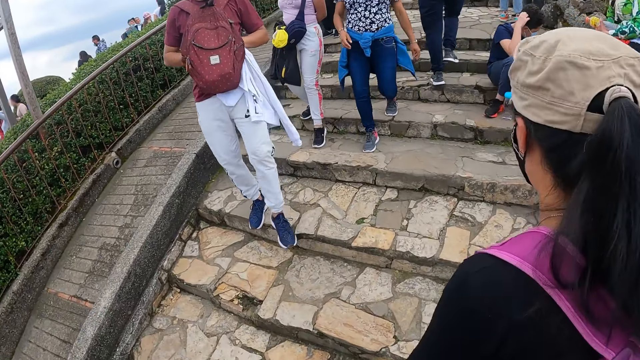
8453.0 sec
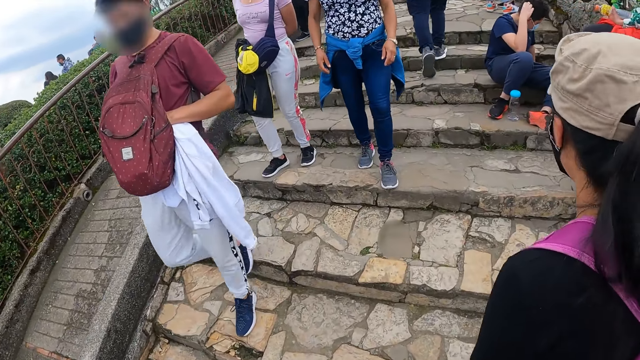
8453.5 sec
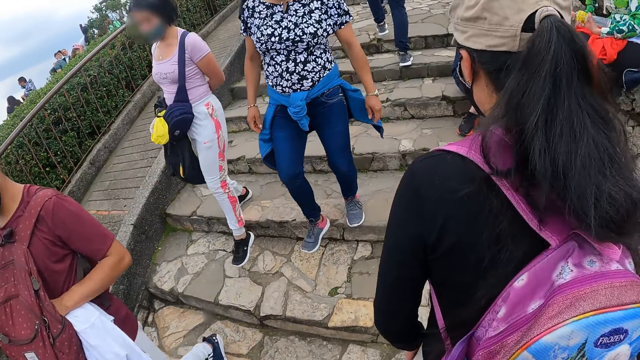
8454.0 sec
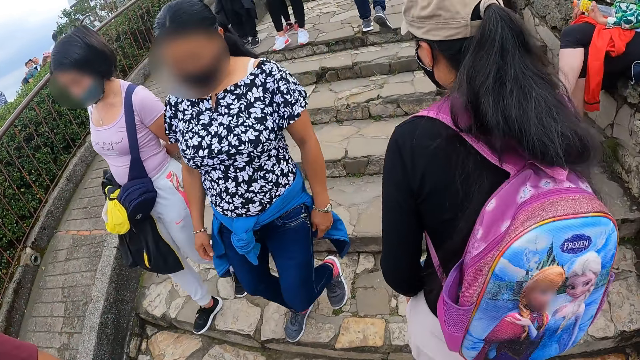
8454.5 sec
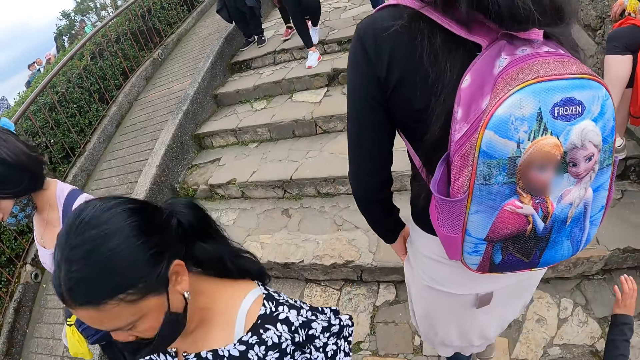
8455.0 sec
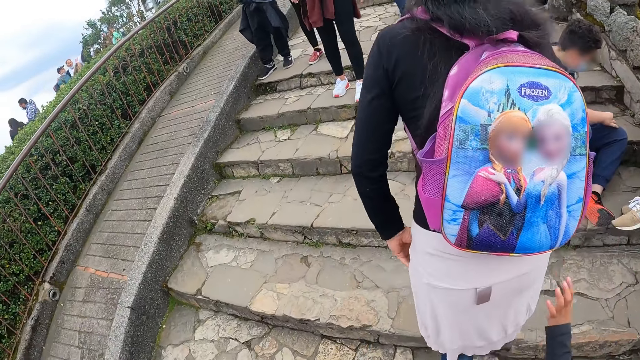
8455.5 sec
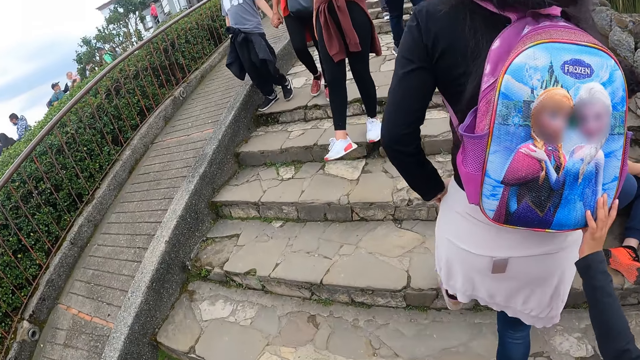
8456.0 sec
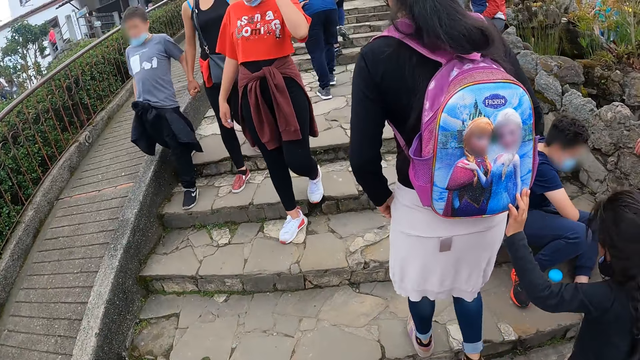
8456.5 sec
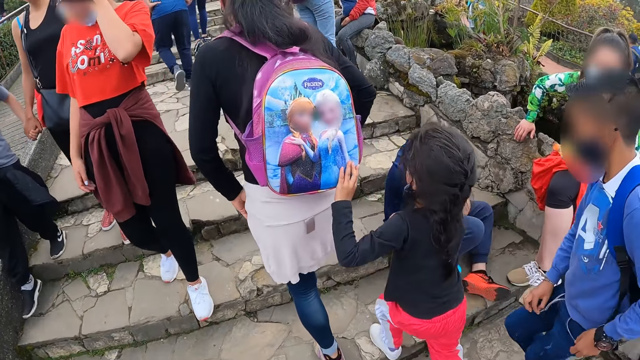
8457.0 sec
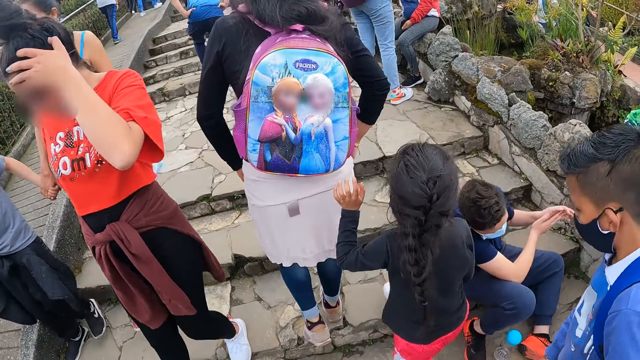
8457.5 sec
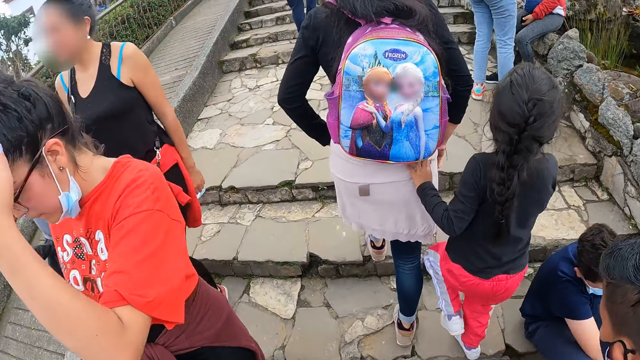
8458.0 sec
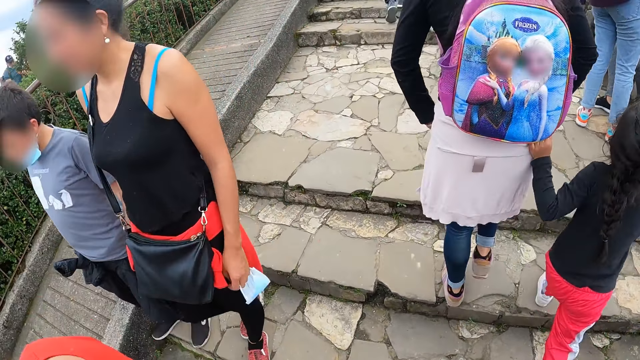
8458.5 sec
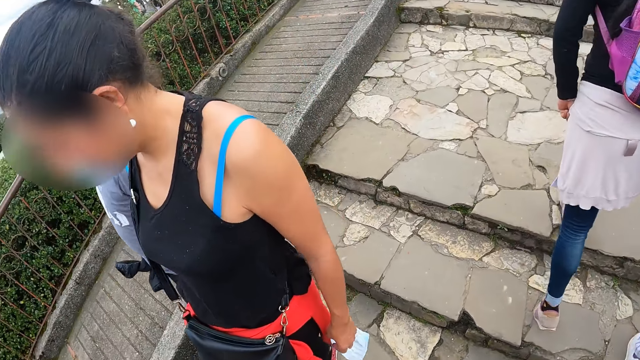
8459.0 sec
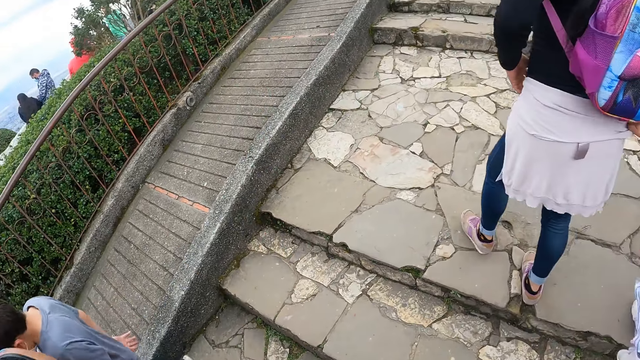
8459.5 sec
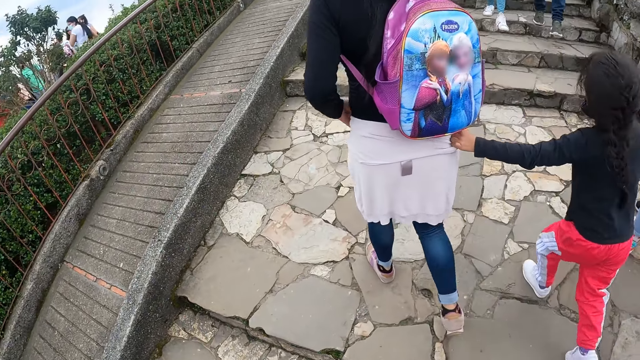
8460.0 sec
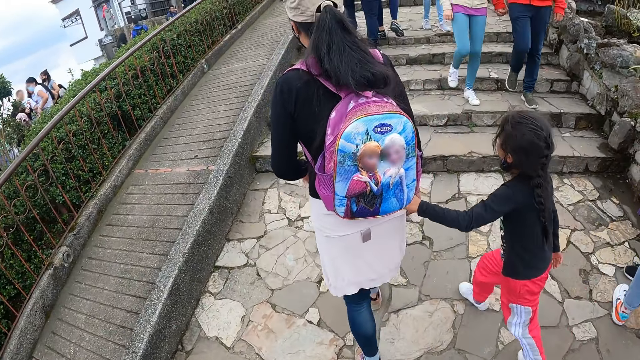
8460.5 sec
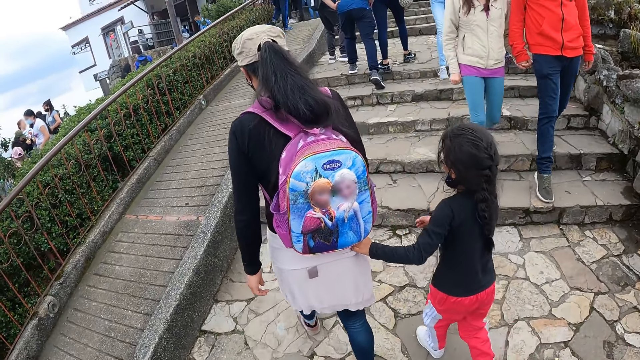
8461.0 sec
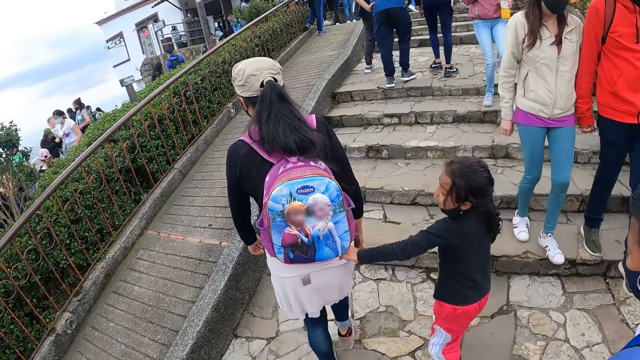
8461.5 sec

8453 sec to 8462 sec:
The man places both hands on his waist.

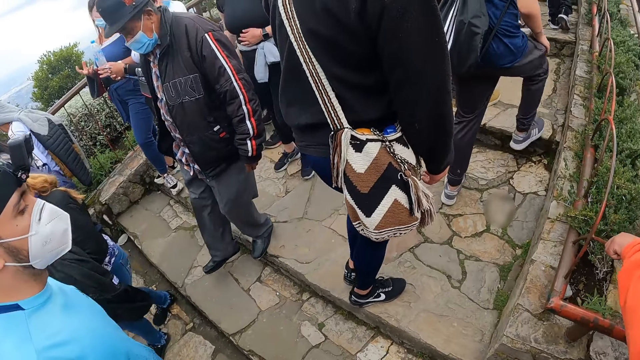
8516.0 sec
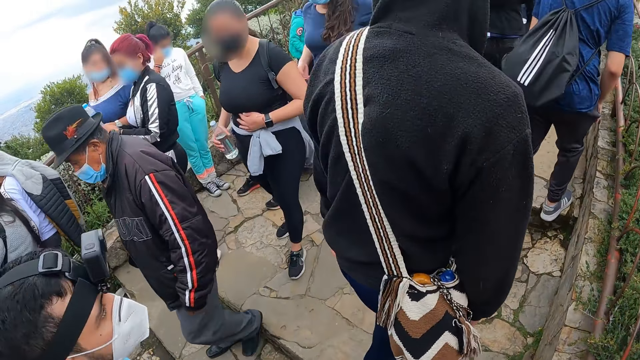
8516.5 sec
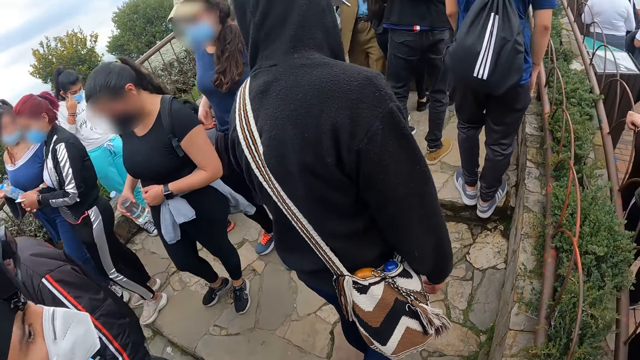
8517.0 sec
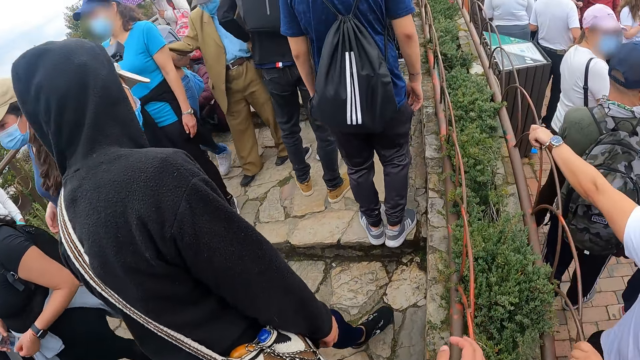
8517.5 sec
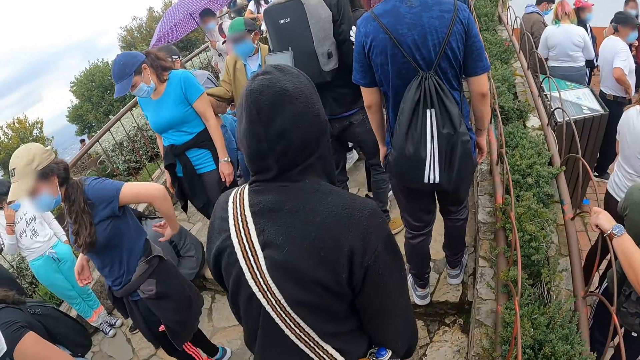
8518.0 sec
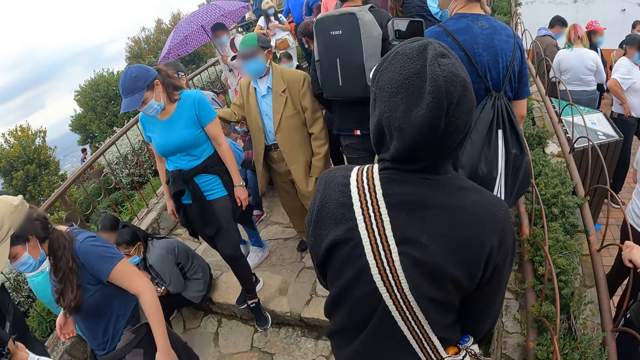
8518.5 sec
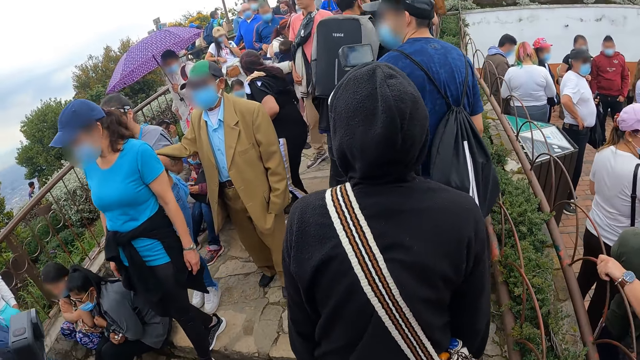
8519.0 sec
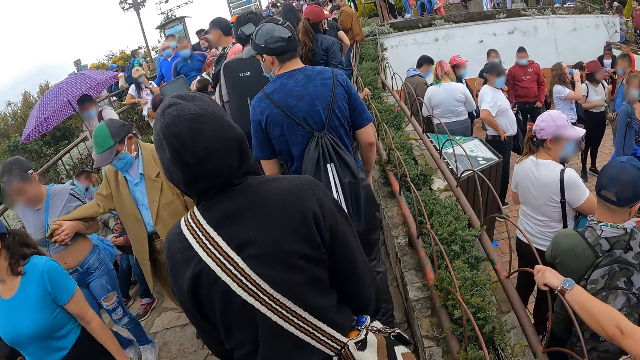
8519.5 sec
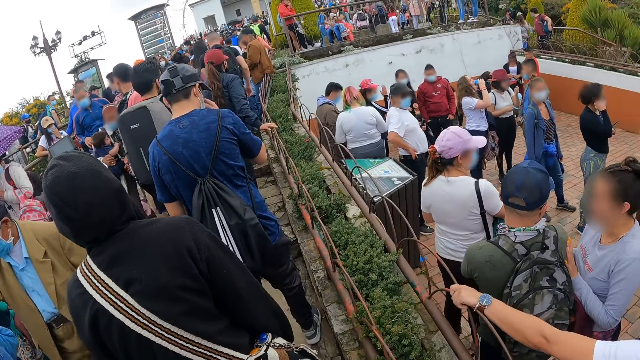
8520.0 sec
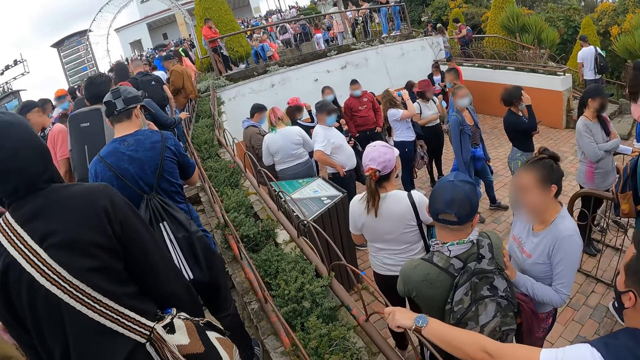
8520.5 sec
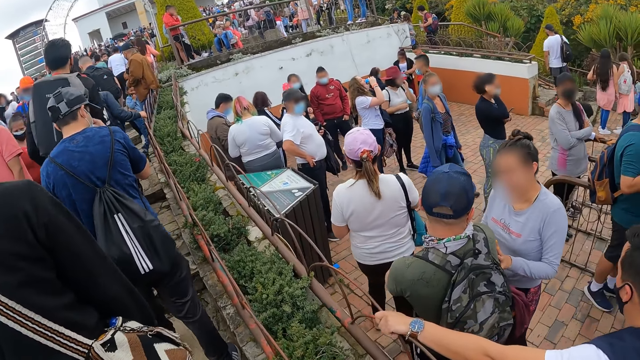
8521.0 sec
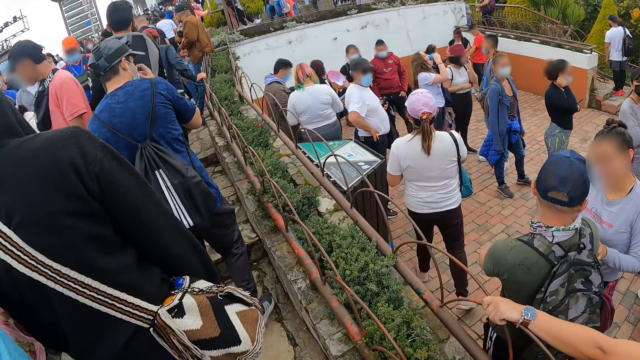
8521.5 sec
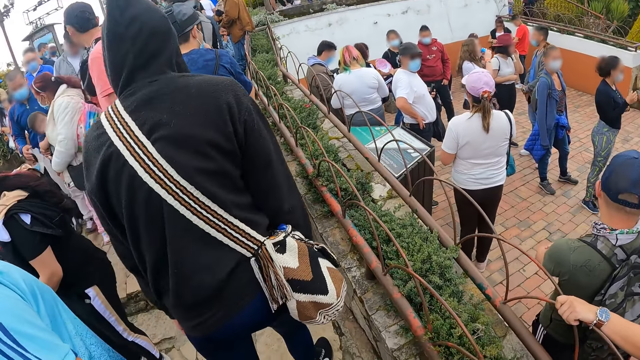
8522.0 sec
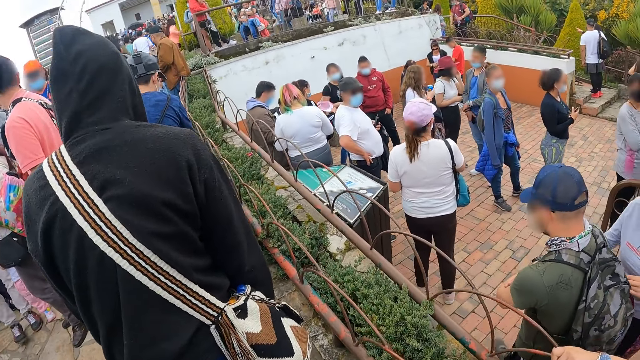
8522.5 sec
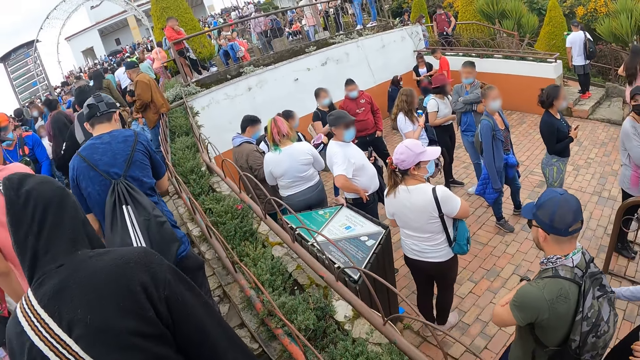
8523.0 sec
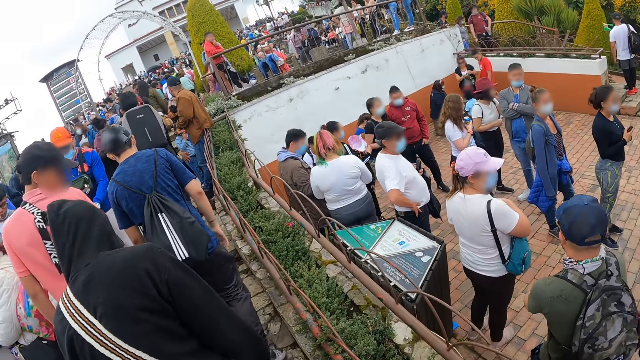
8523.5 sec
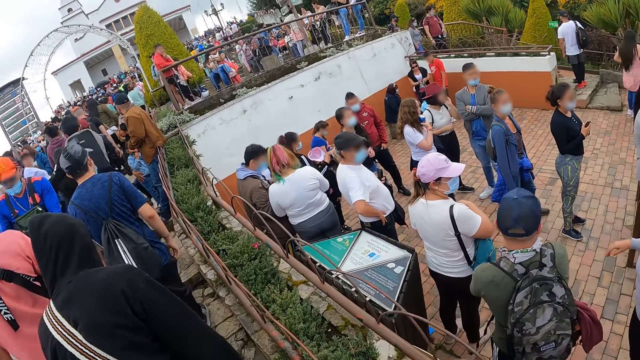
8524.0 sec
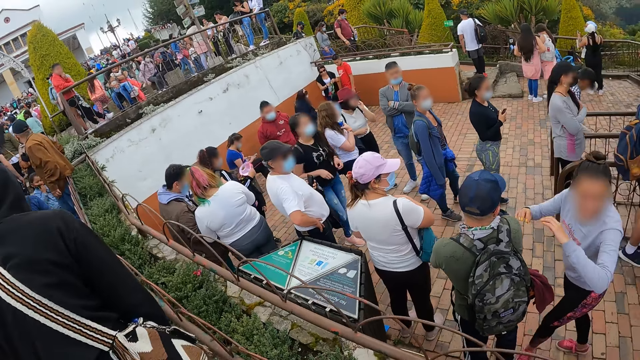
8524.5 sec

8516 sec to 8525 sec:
The man places his right hand on the mountain walkway barricade. Another man adjusts the facemask on his face with his right hand.

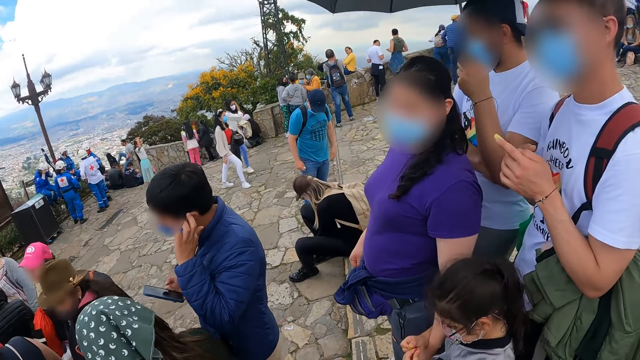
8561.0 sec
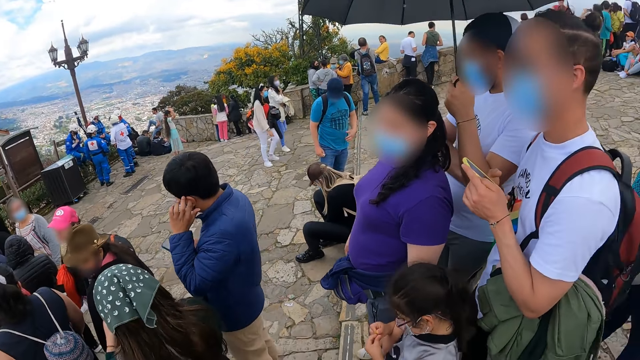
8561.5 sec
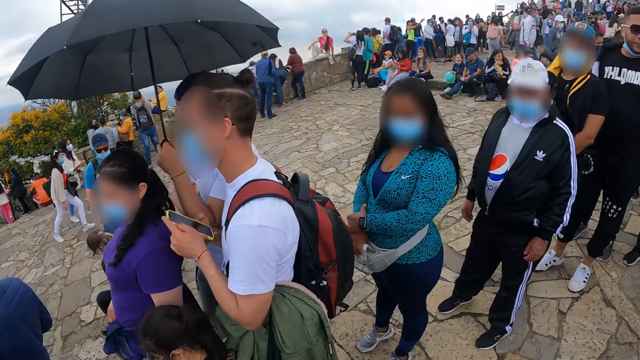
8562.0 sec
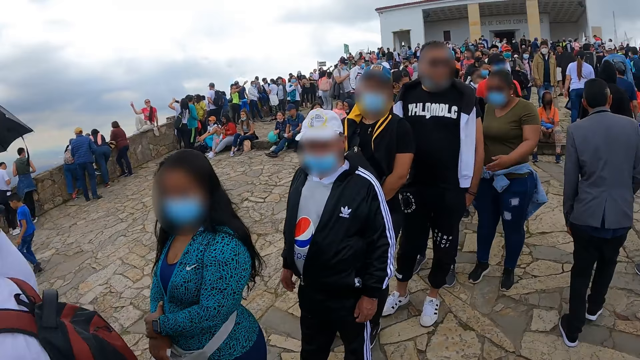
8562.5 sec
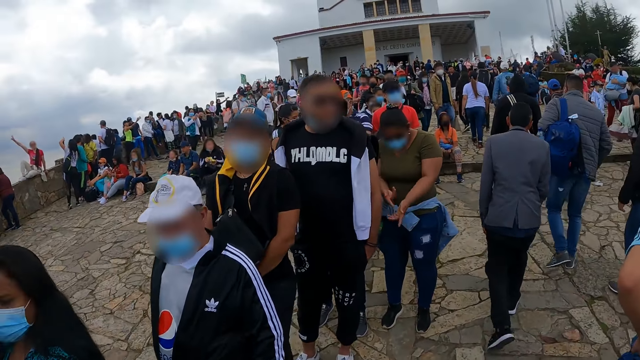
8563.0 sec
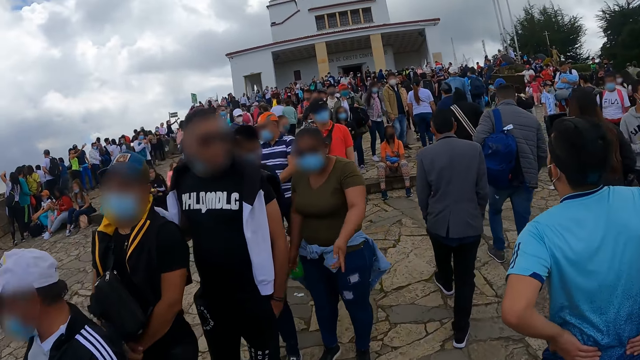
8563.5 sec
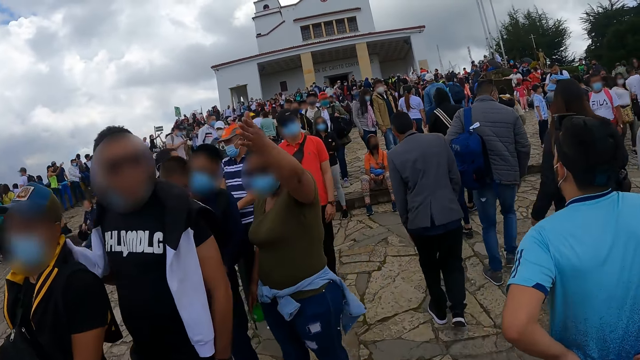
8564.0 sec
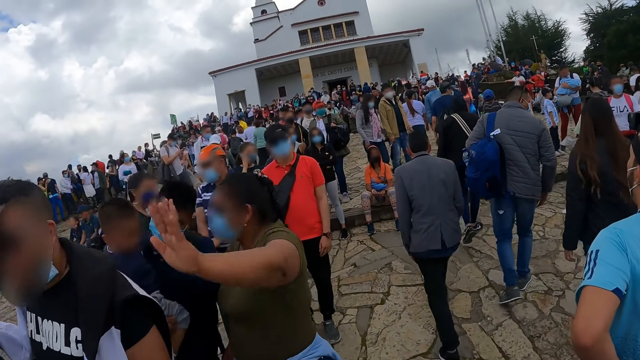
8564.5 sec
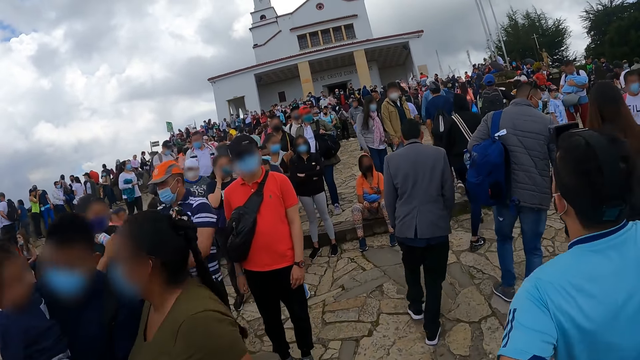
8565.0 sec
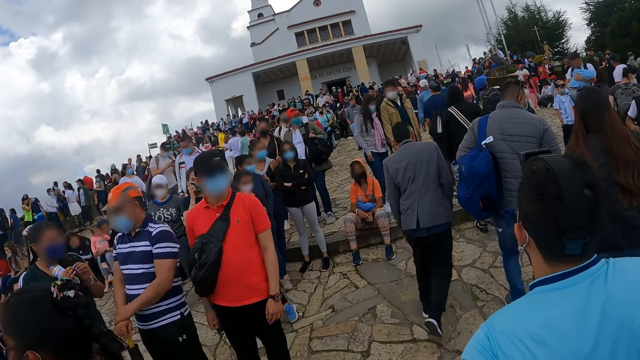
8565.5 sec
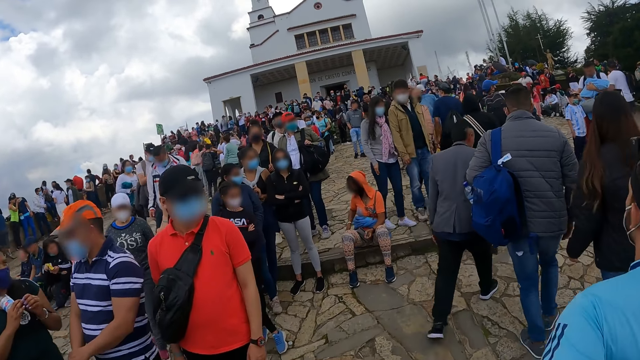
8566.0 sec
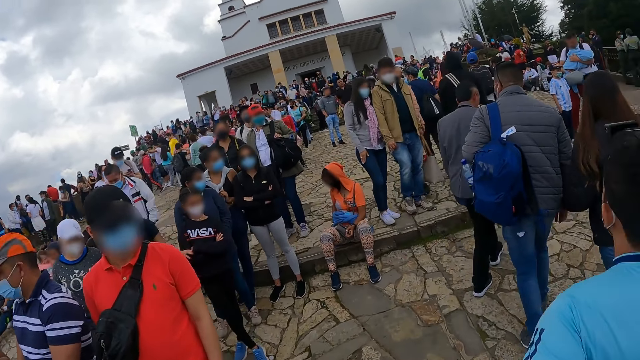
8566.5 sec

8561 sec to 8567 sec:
The man places both hands on his waist.
